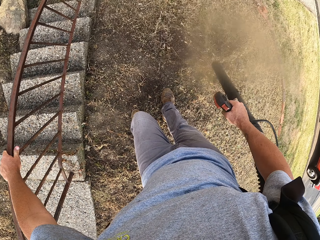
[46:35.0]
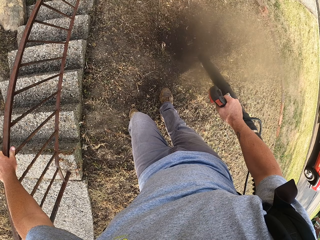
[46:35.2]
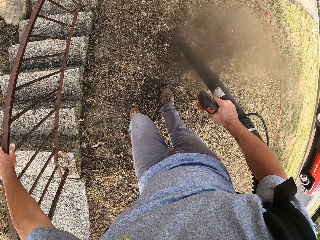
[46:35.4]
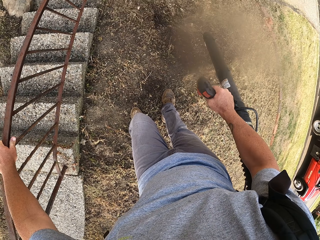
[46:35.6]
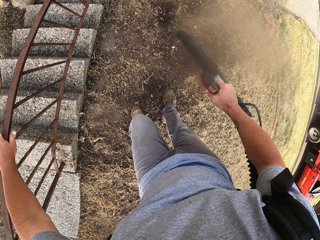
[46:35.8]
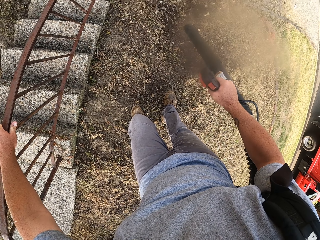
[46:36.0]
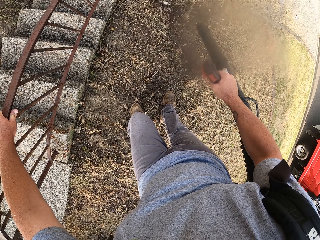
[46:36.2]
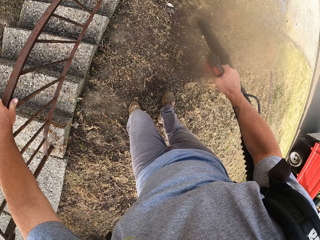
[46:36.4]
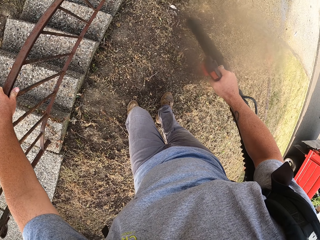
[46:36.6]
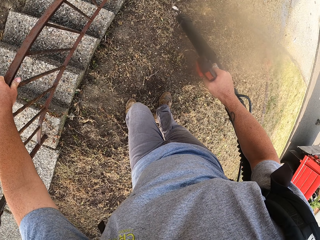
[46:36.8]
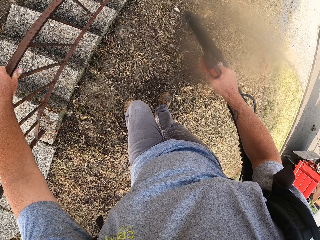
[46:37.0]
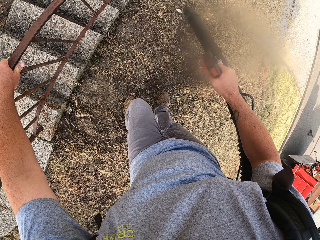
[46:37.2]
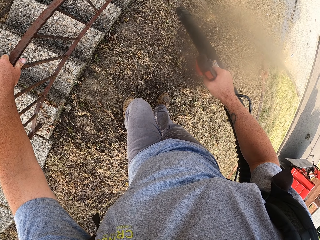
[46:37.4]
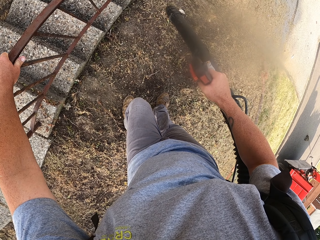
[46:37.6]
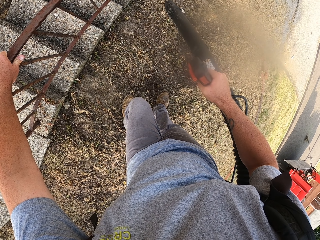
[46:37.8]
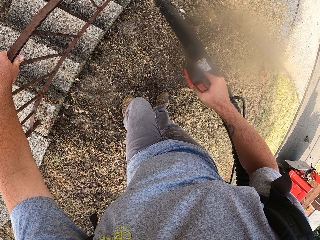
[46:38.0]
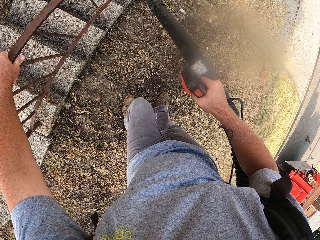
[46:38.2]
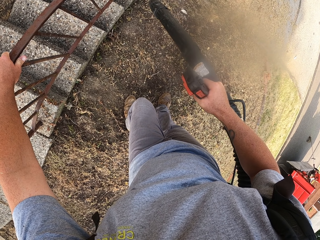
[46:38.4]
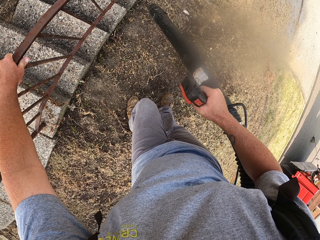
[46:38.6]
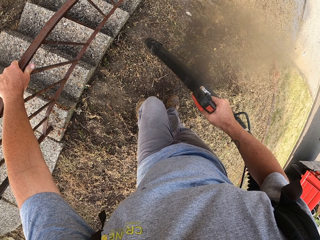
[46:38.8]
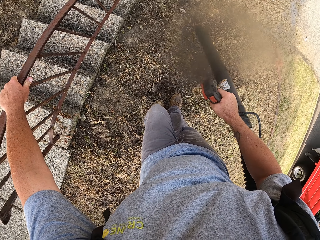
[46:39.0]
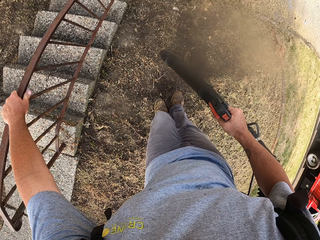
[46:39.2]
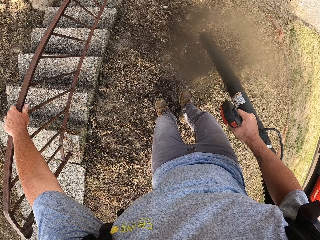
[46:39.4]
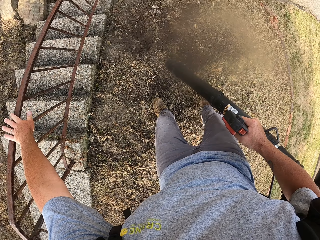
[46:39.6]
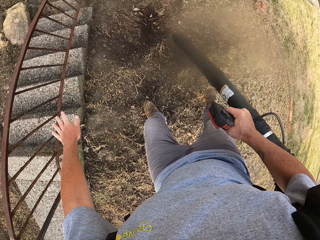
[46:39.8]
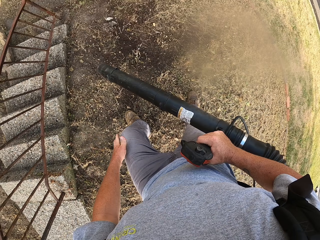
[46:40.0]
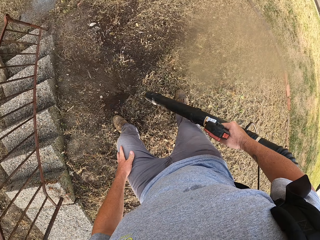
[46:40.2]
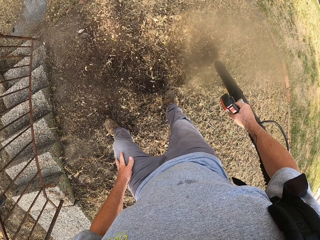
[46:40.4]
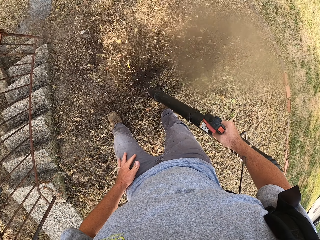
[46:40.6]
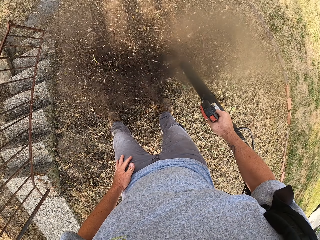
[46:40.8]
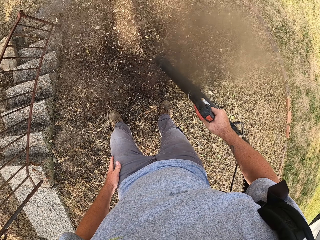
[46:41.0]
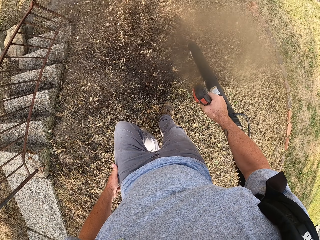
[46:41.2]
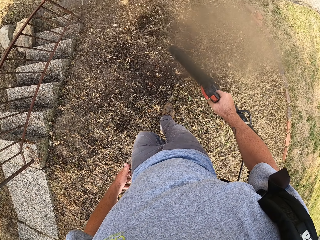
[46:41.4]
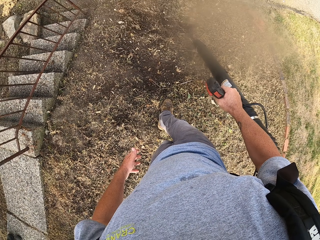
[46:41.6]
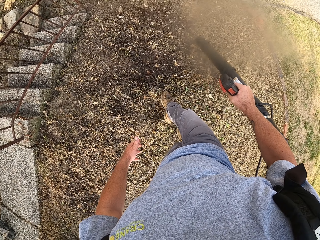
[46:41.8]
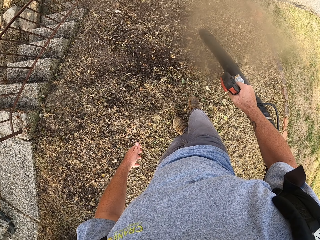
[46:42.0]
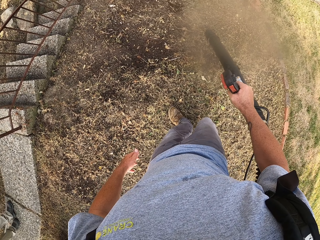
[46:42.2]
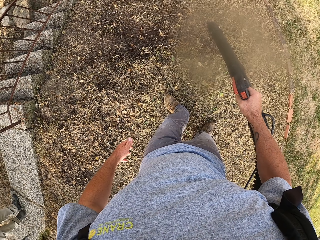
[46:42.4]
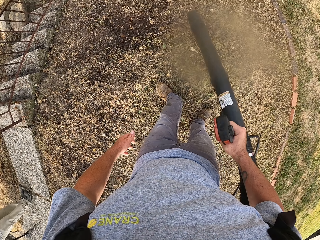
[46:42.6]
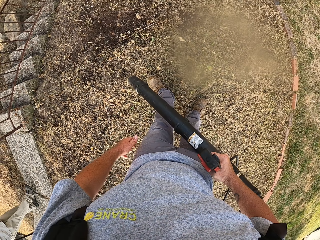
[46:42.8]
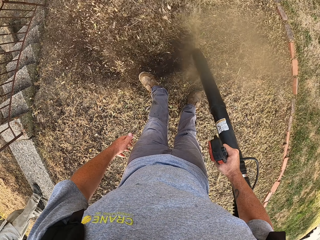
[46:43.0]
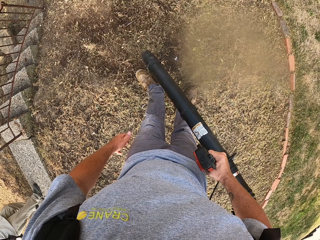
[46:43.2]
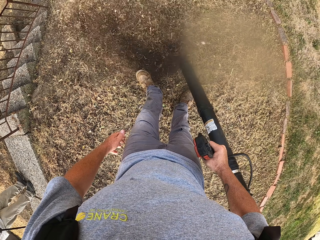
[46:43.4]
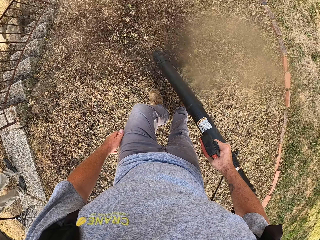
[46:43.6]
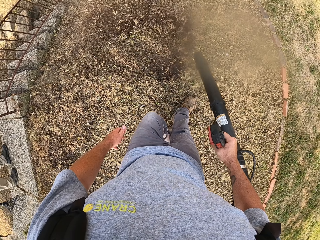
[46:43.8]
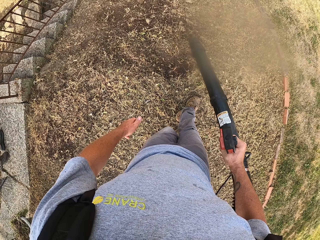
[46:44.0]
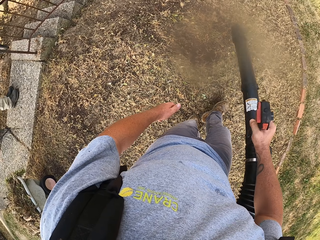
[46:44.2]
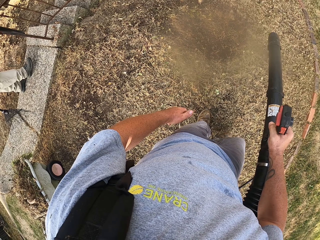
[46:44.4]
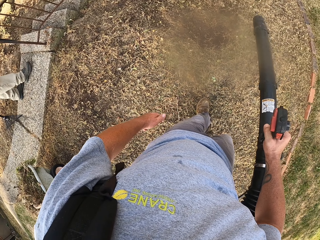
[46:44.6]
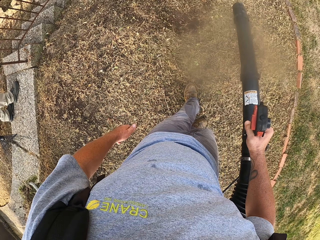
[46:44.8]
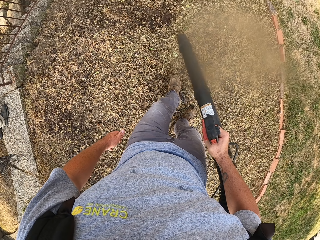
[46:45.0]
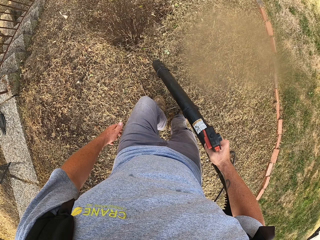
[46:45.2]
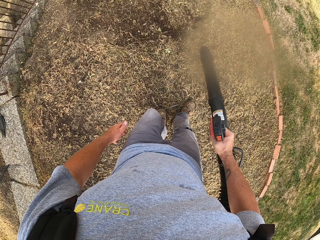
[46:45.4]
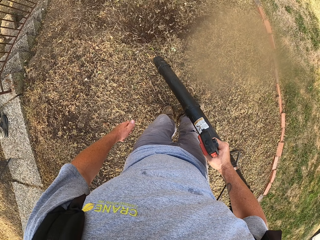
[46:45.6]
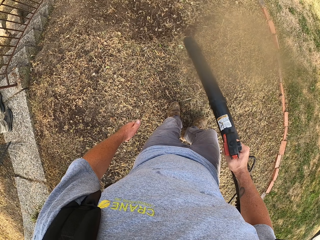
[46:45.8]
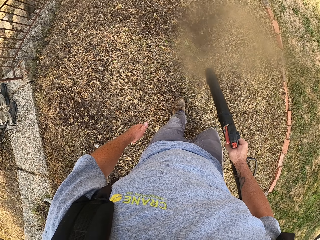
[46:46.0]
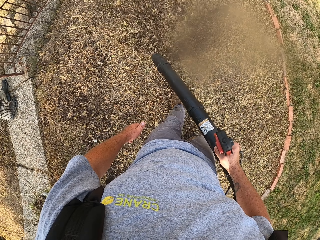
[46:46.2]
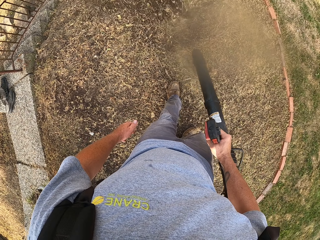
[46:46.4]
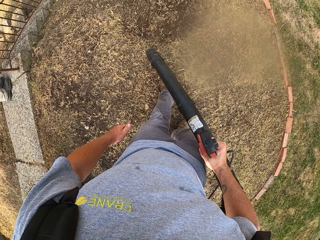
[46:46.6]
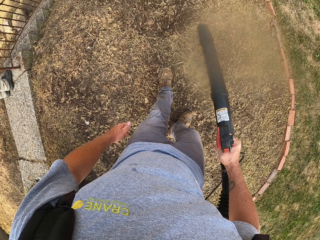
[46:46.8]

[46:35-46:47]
The camera wearer holds his lap. He moves around.

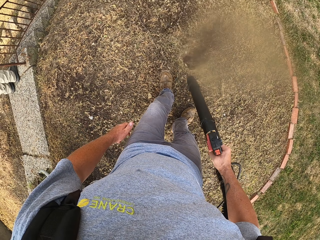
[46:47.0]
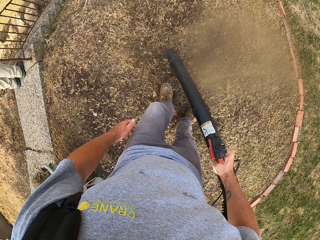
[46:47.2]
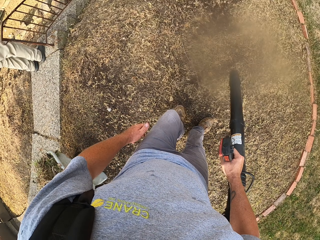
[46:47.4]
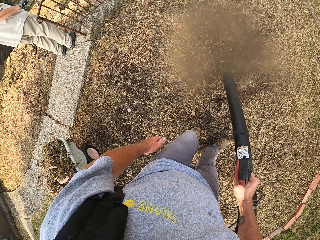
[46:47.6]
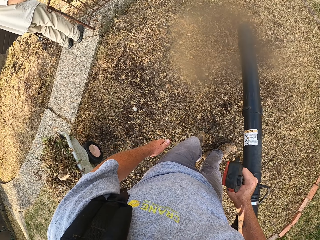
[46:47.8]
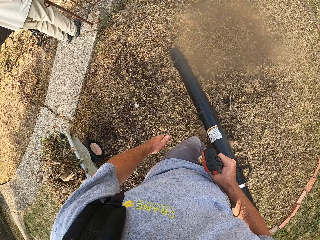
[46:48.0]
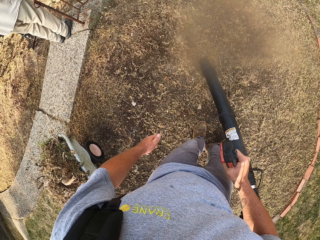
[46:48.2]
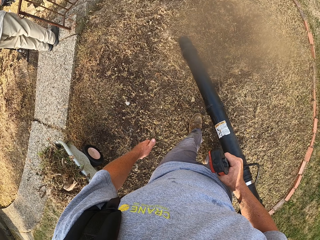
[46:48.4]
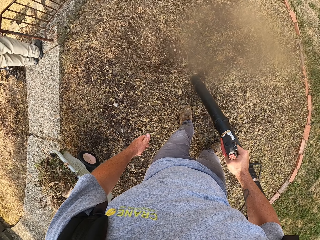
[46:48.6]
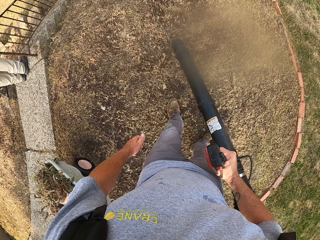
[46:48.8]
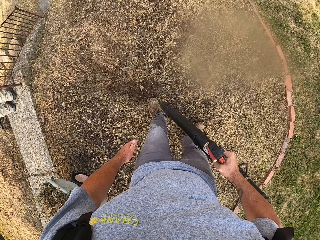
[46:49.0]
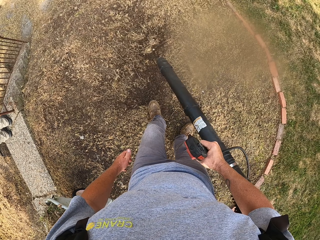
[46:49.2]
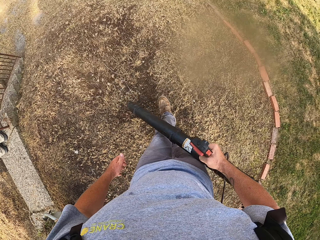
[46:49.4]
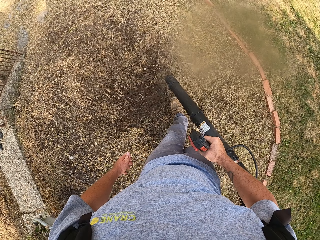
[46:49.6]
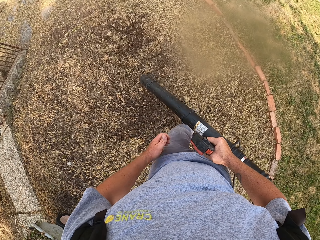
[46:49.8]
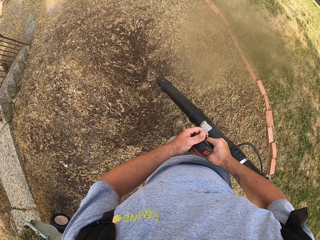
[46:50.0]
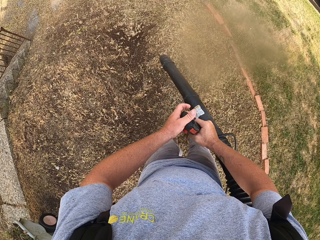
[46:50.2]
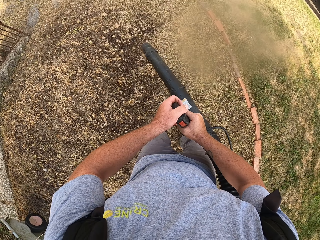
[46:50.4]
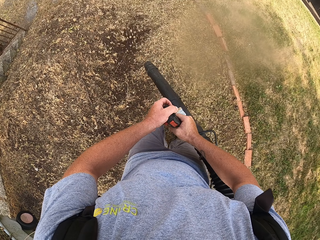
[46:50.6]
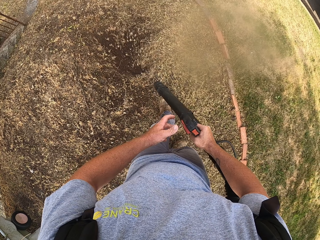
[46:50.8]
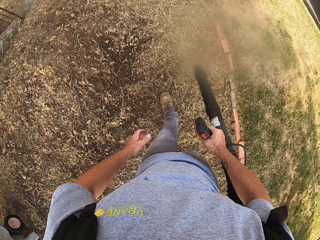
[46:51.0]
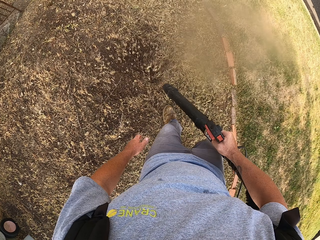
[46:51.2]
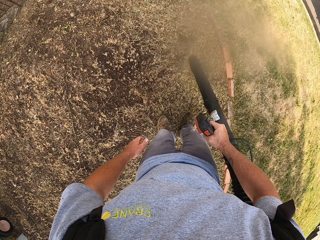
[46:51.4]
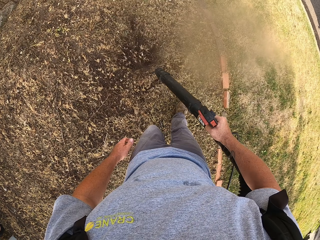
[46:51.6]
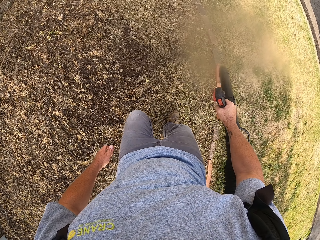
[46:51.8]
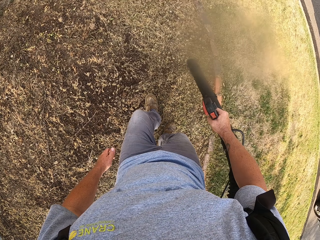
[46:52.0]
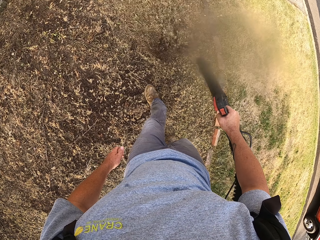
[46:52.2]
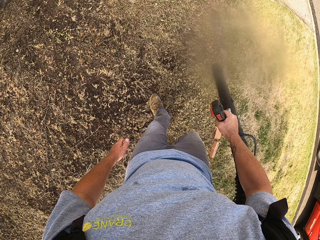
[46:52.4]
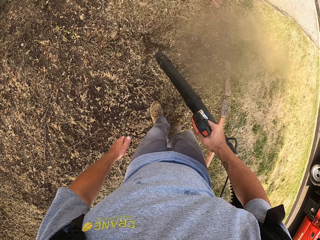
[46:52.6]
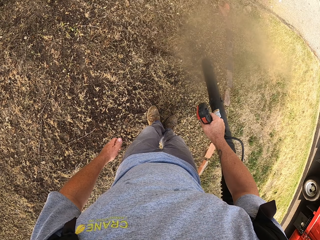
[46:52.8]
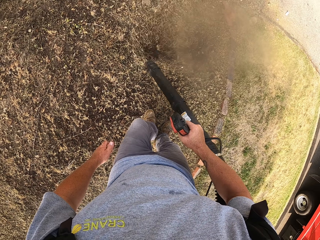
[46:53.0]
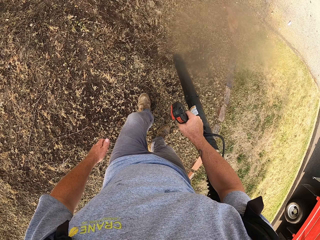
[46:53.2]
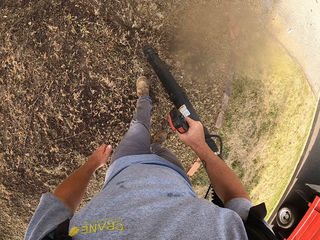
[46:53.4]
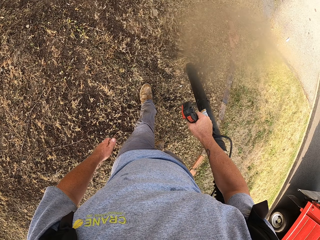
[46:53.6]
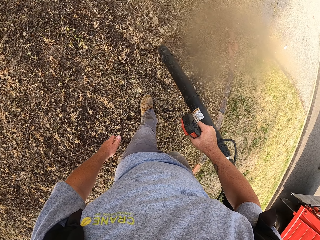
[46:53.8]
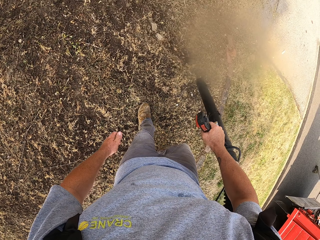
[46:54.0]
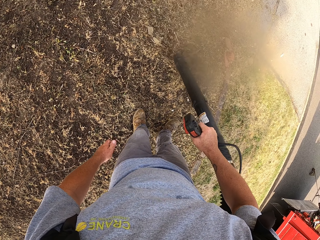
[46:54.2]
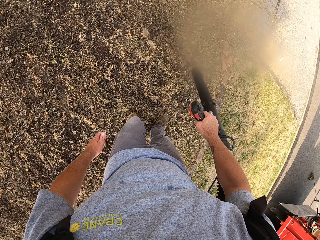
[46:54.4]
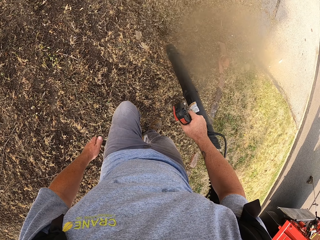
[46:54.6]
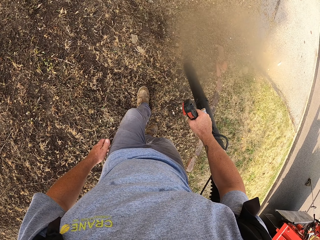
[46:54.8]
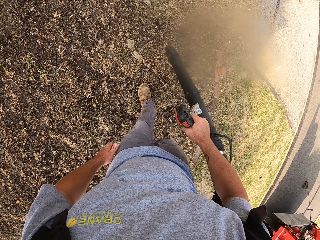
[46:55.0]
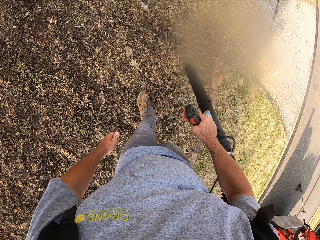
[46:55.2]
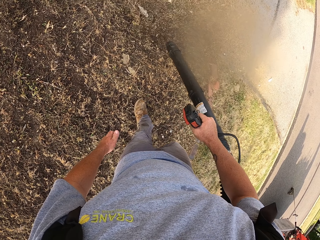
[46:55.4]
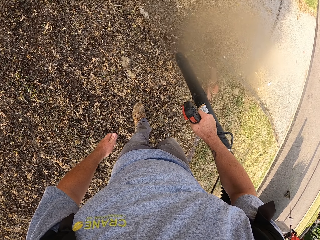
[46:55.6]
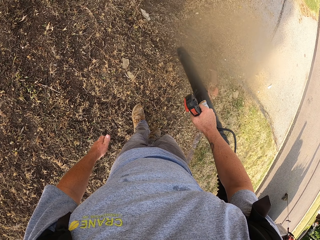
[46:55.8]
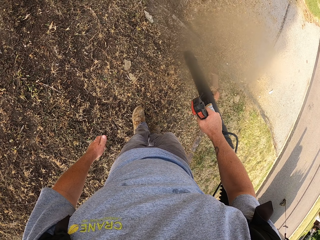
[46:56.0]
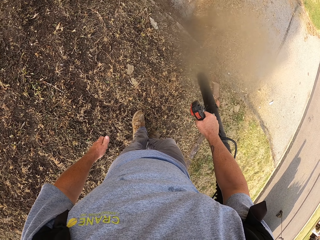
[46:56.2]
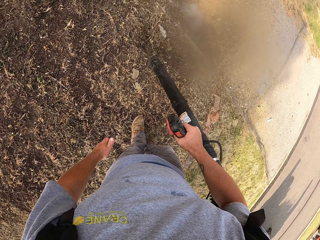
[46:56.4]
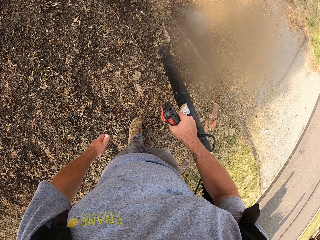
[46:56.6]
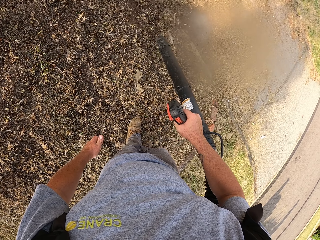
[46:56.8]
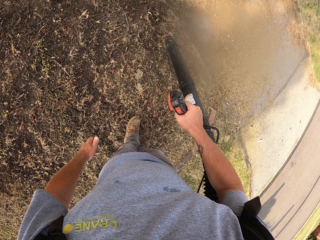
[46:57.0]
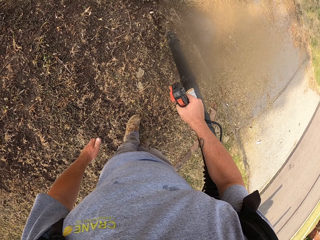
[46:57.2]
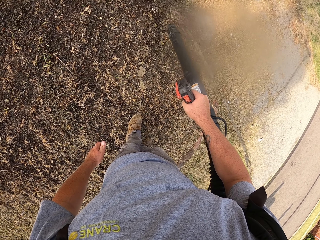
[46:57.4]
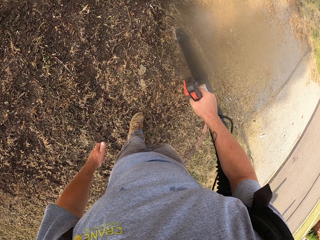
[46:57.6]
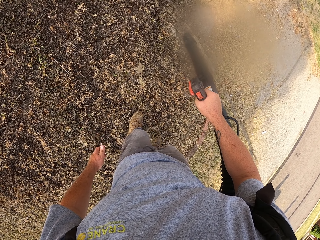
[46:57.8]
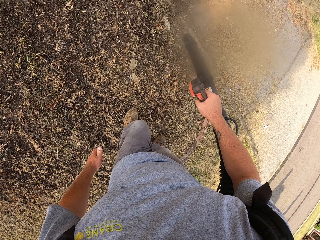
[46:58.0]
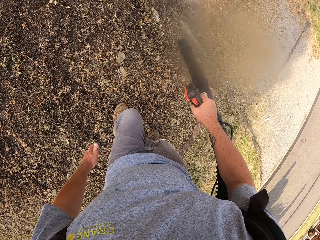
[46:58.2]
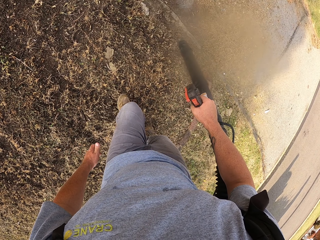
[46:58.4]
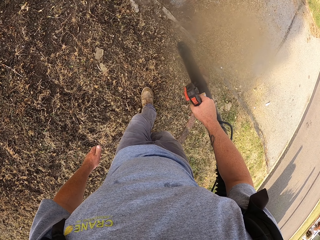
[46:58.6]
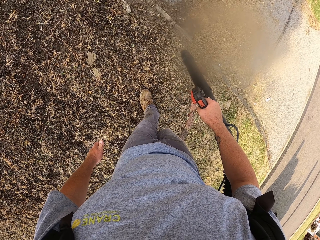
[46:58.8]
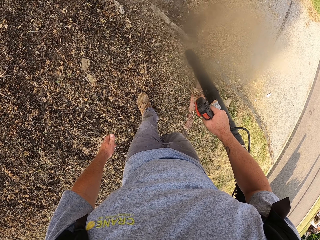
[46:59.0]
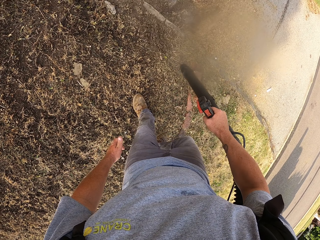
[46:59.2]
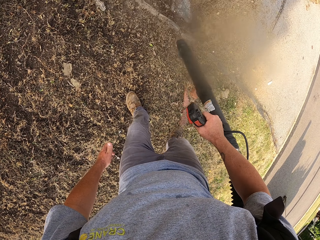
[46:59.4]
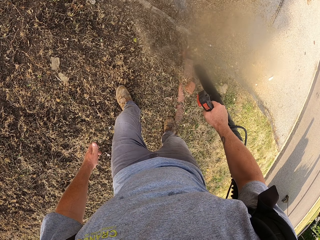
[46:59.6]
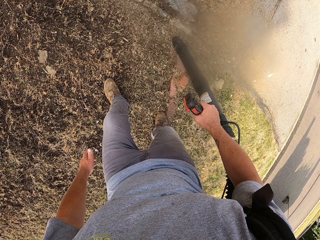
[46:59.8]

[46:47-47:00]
The camera wearer holds the blower with both hands. They hold the blower on the right hand.
